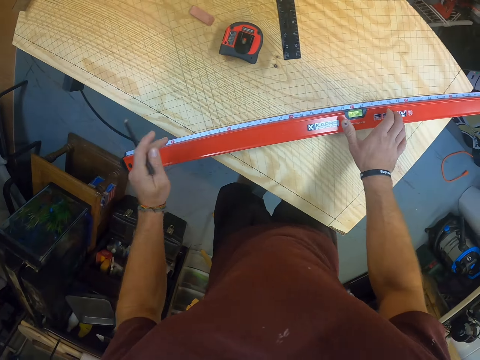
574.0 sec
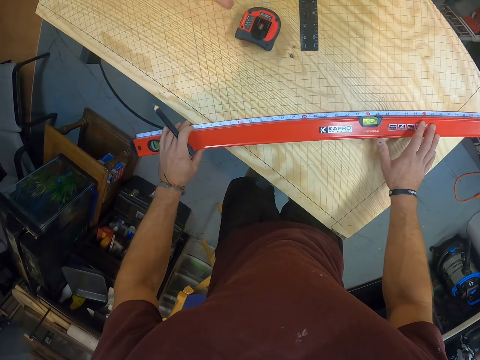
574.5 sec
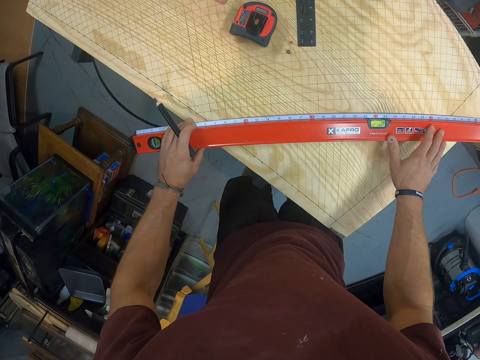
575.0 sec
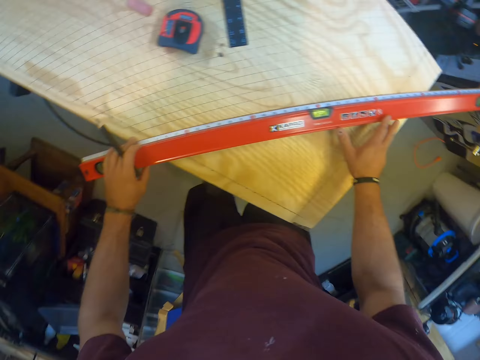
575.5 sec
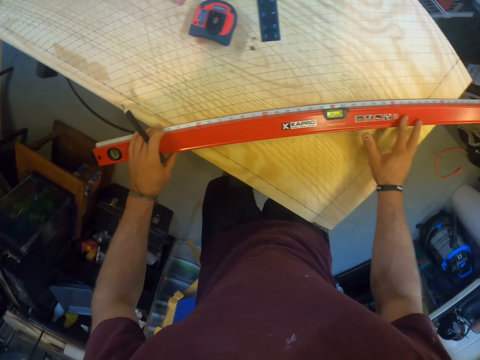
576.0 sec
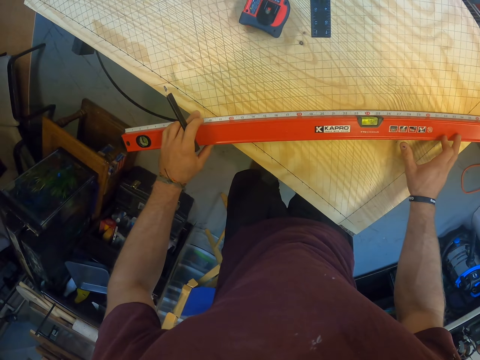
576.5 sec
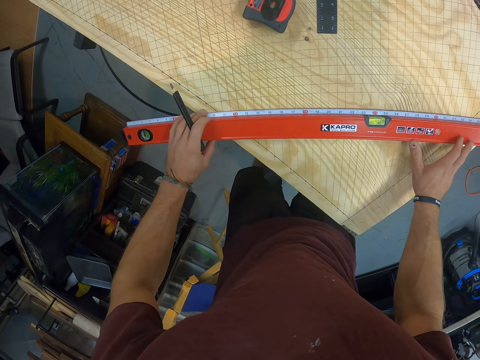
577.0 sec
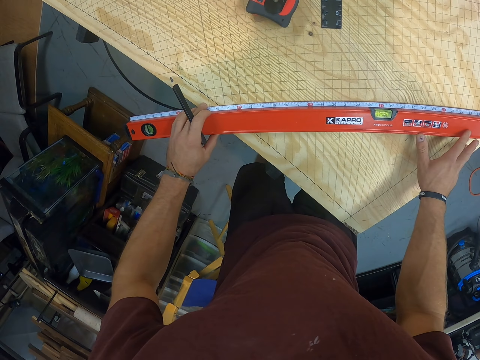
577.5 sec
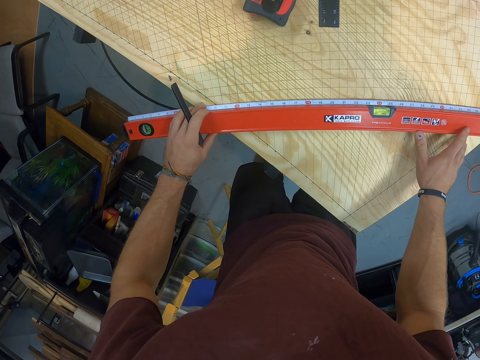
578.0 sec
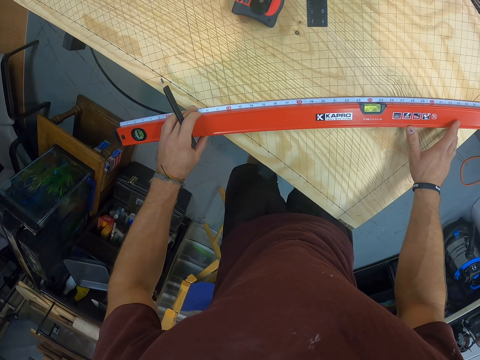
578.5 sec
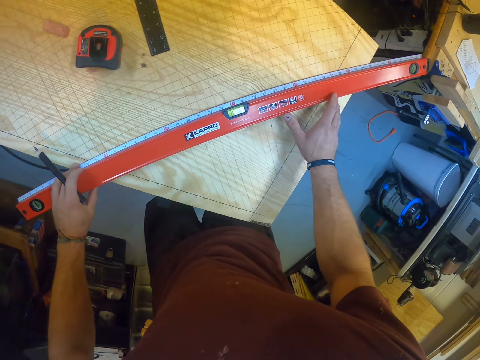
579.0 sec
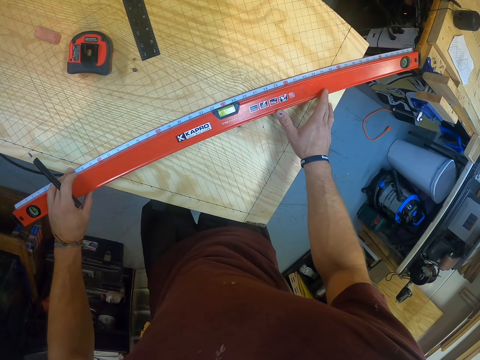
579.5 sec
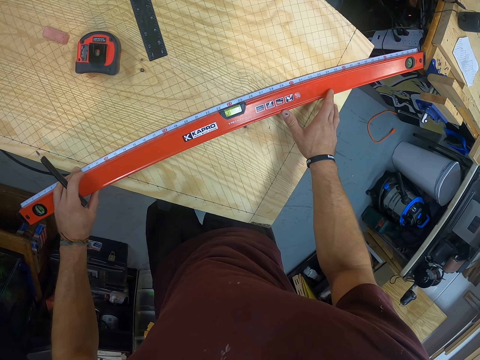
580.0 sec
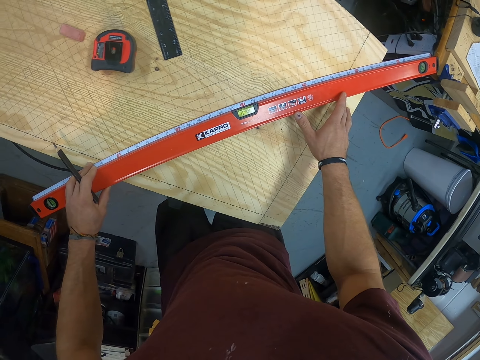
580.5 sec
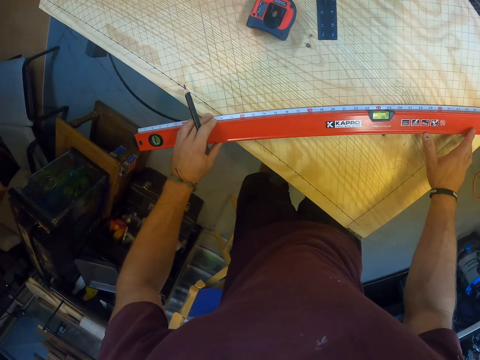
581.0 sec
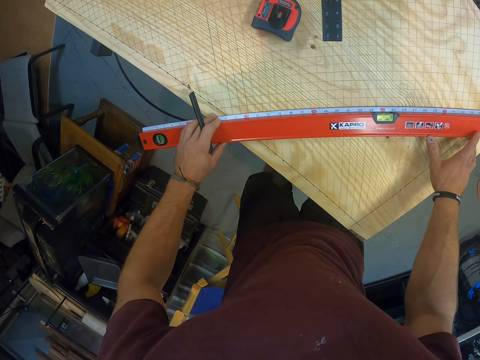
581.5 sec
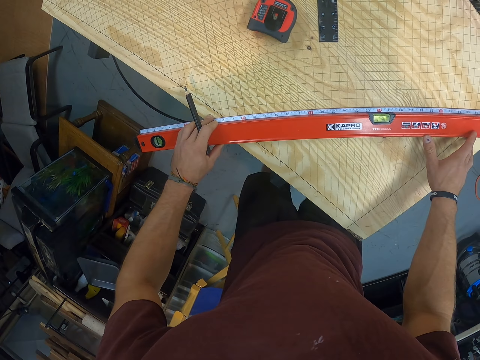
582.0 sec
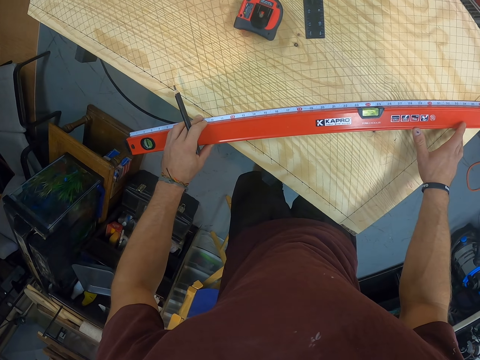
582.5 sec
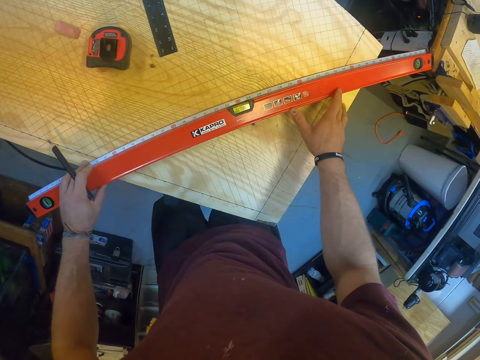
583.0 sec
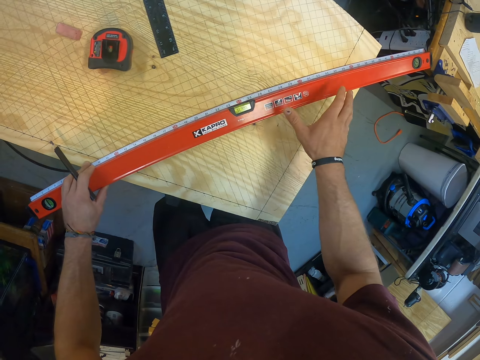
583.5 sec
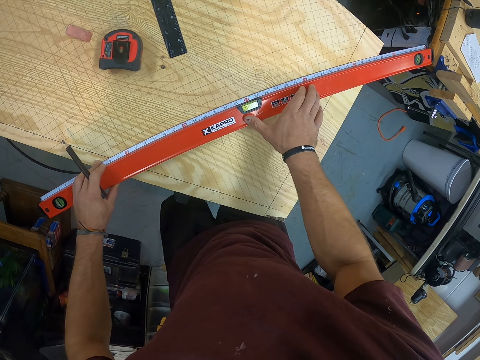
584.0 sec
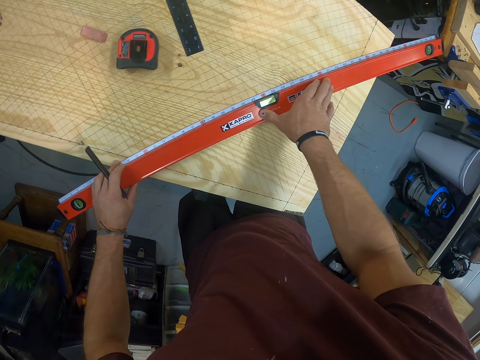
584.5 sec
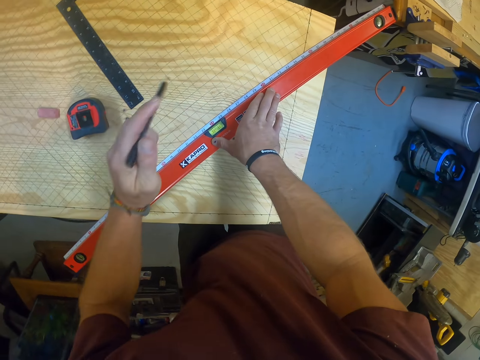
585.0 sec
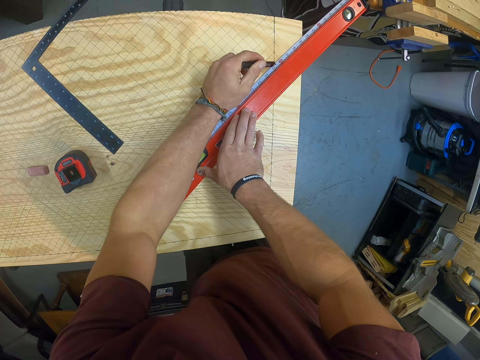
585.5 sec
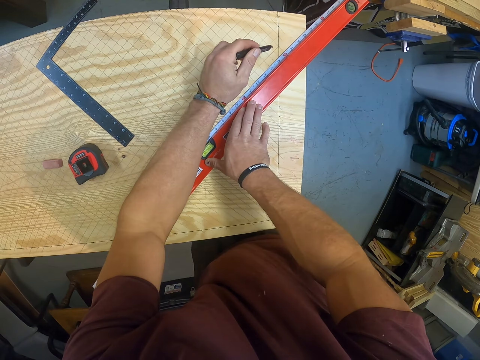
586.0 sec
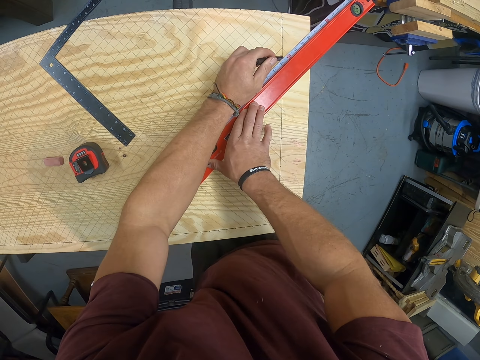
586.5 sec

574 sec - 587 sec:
The camera wearer removes the pencil from the wood with his left hand. He drags the level meter or ruler on the wood with both hands. He moves the ruler again. He removes his right hand from the level meter on the wood. He places his right hand on the level meter on the wood. He removes his left hand from the level meter on the wood.

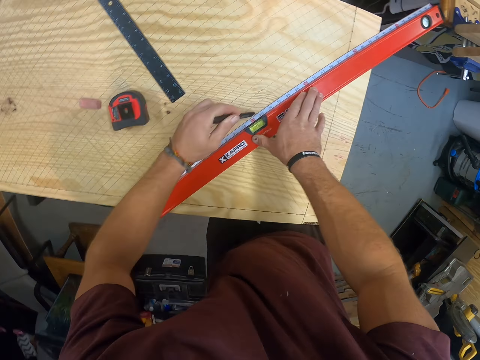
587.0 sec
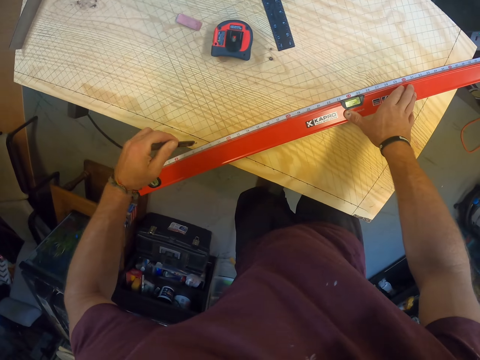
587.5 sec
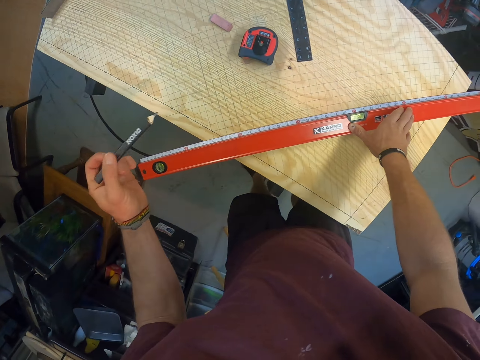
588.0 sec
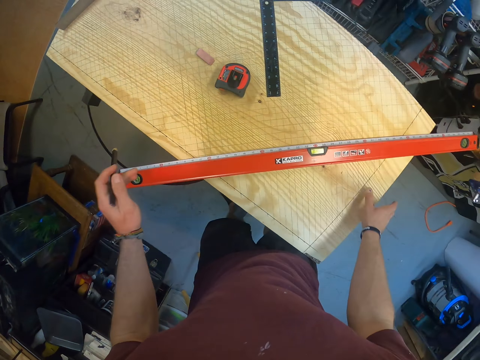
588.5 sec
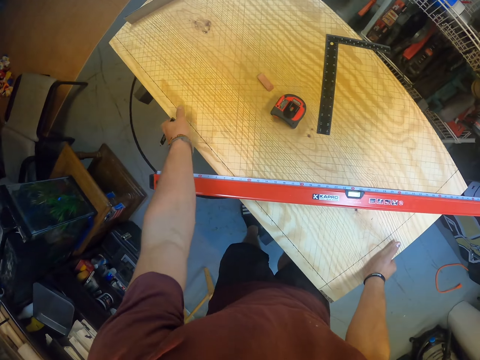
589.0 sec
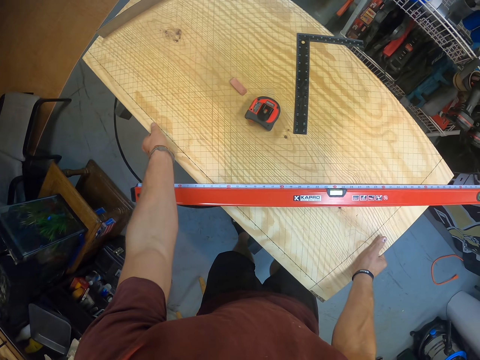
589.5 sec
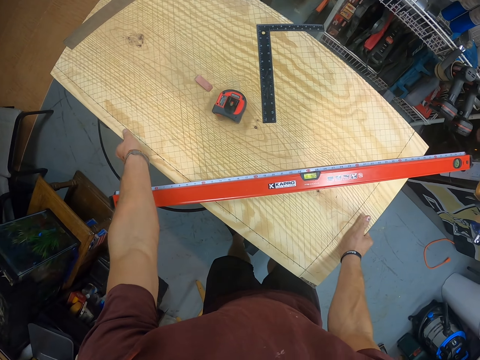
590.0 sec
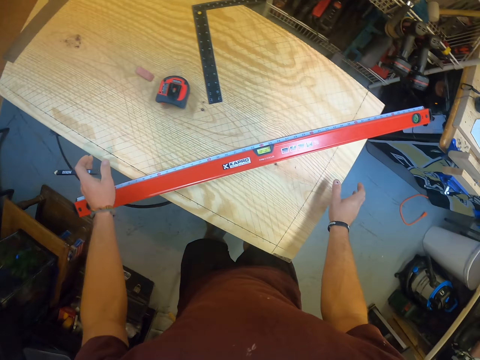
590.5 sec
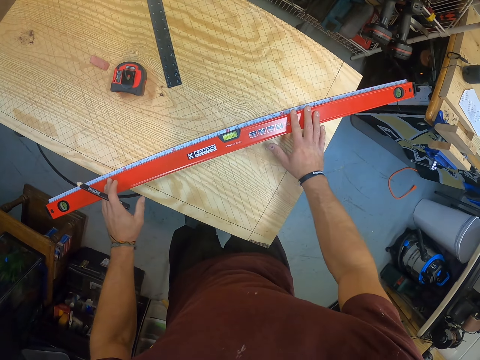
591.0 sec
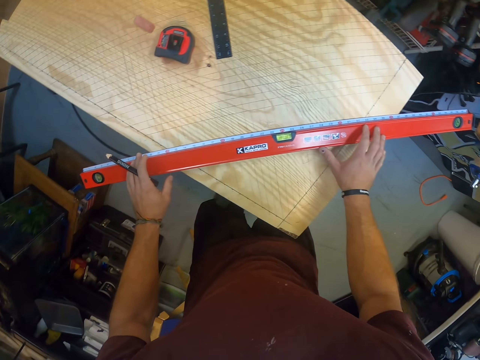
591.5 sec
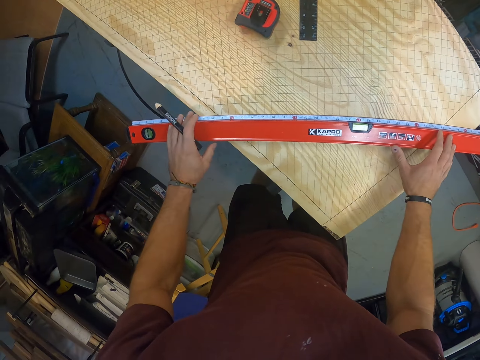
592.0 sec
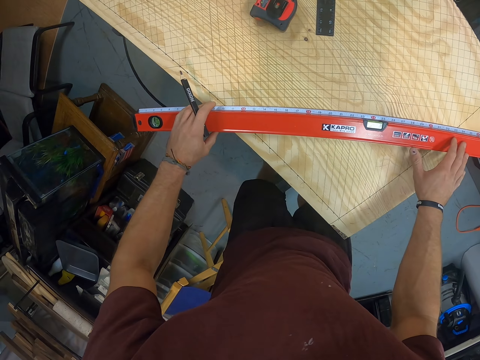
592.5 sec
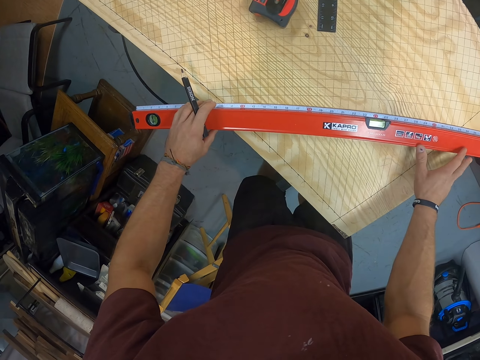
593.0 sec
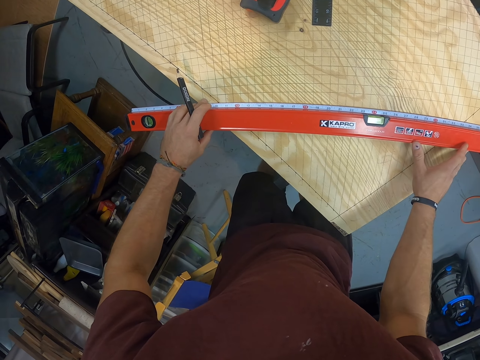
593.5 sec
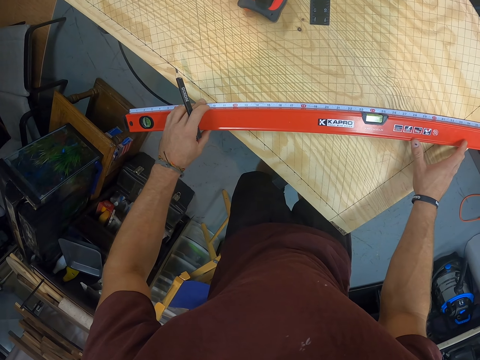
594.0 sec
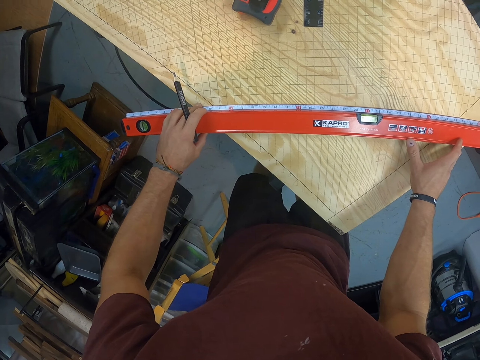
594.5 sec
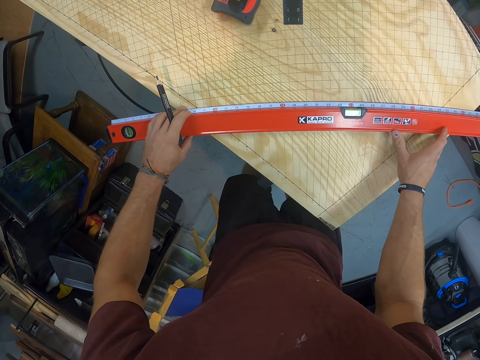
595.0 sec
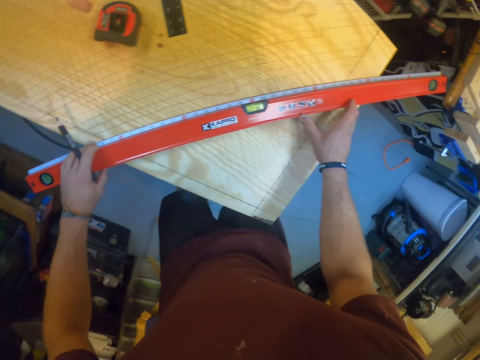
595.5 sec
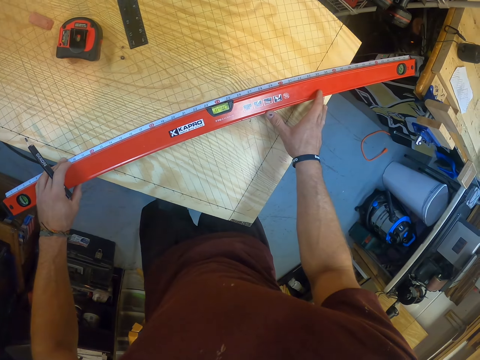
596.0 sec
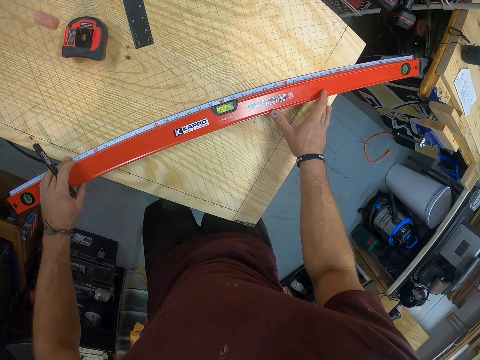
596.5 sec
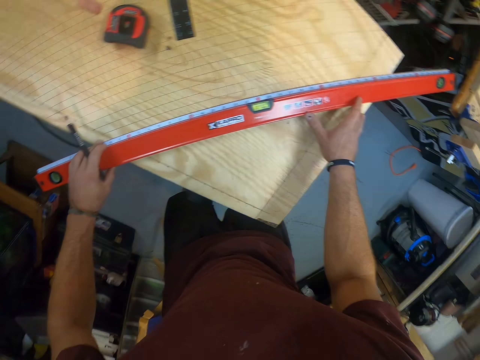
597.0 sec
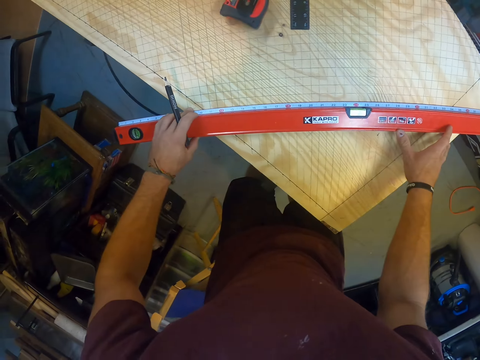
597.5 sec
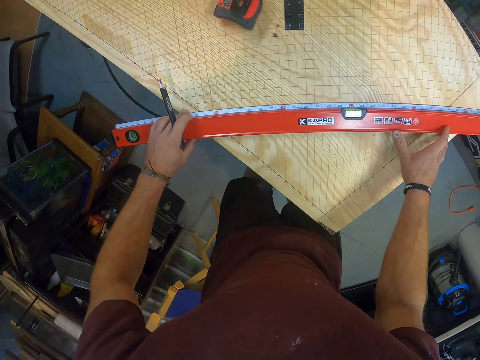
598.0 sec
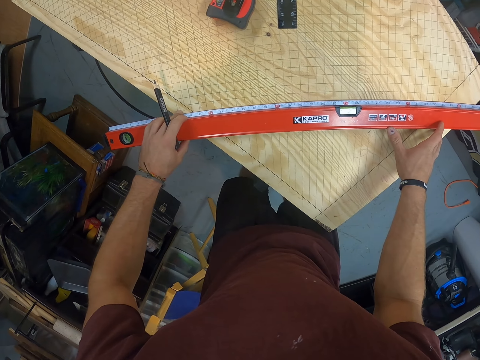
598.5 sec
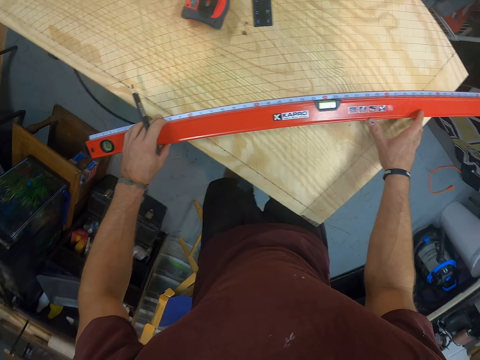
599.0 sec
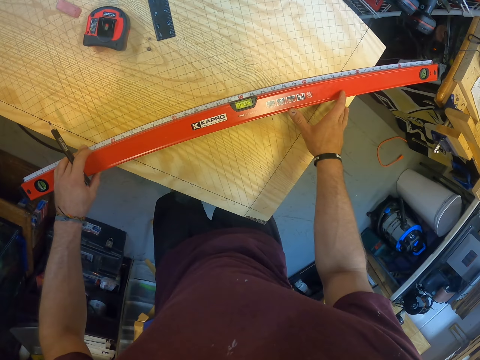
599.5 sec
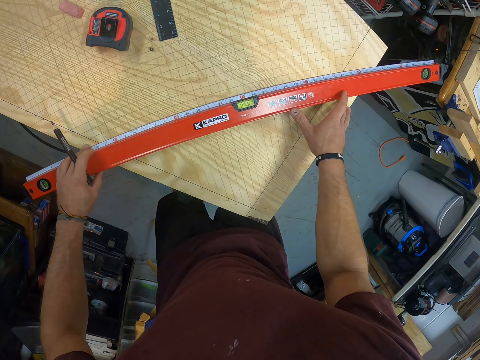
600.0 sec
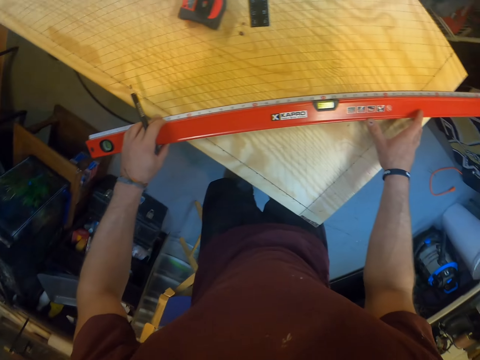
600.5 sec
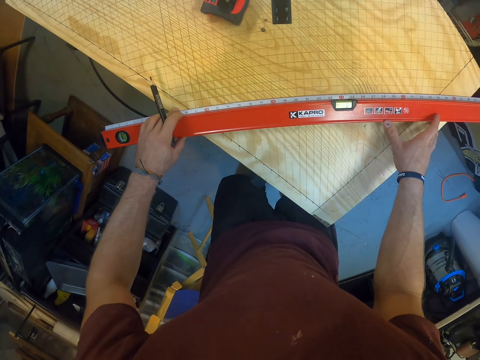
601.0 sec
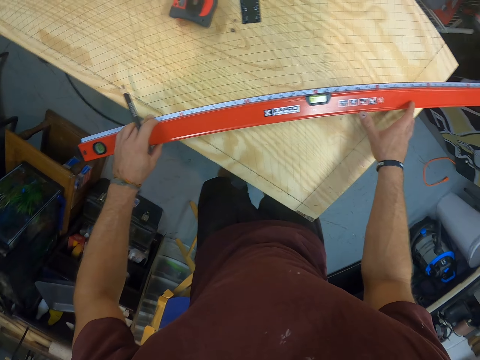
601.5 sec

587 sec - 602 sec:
The camera wearer draws a line on the wood with the pencil in his left hand. He removes the pencil from the wood with his left hand. He holds the wood with his right hand. He holds the wood with his left hand. He adjusts the wood with both hands. He removes both hands from the wood. He drags the level meter or ruler on the wood with both hands. He holds the ruler. He moves the ruler.
